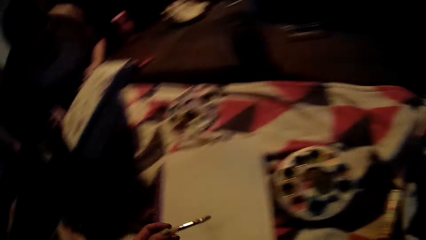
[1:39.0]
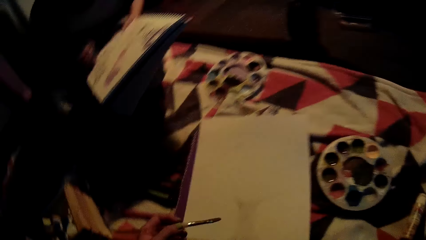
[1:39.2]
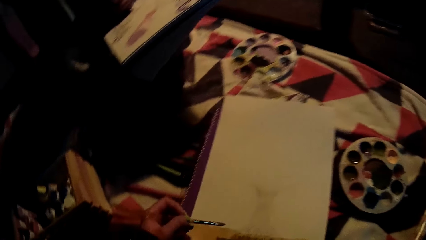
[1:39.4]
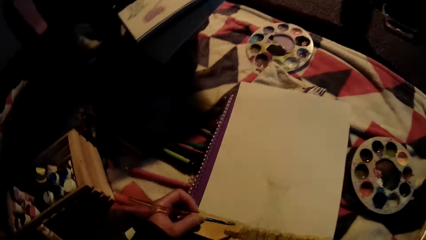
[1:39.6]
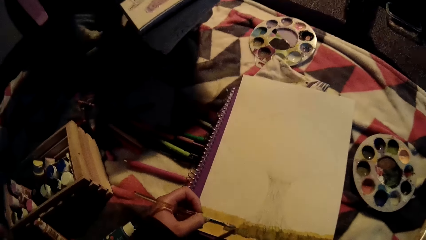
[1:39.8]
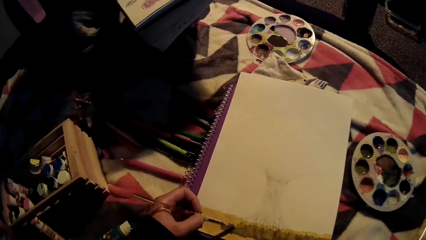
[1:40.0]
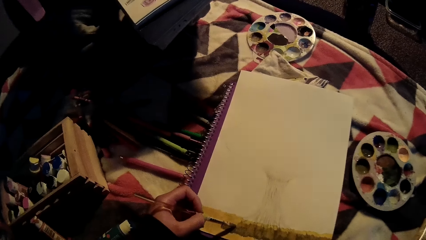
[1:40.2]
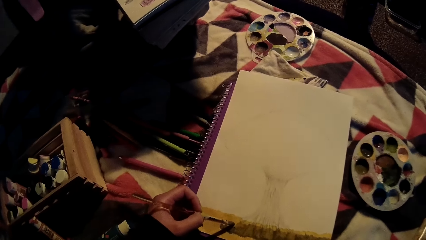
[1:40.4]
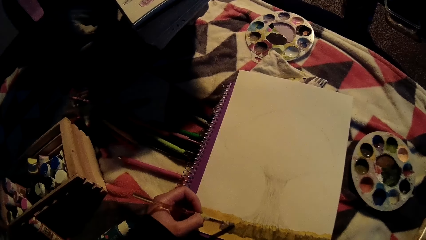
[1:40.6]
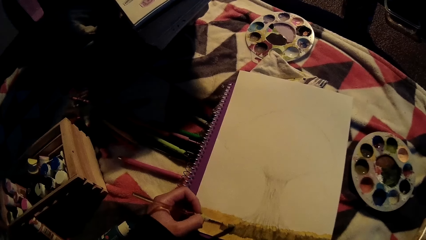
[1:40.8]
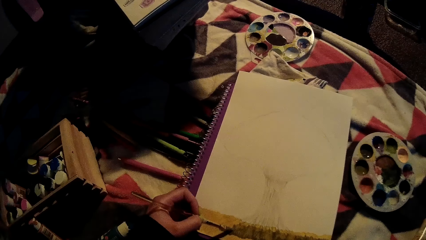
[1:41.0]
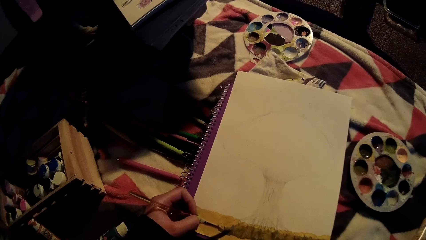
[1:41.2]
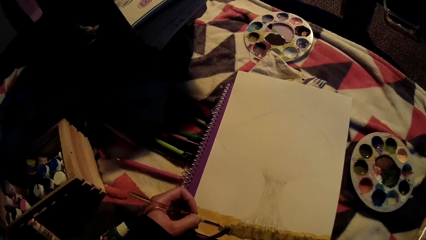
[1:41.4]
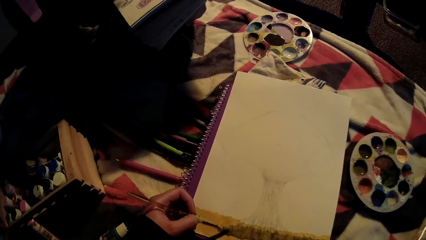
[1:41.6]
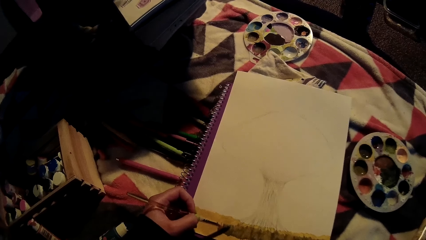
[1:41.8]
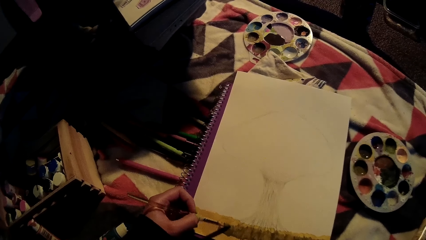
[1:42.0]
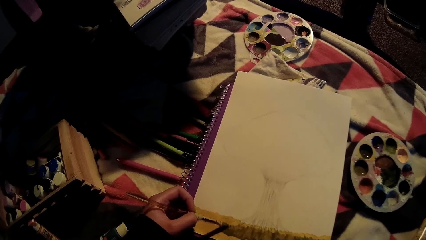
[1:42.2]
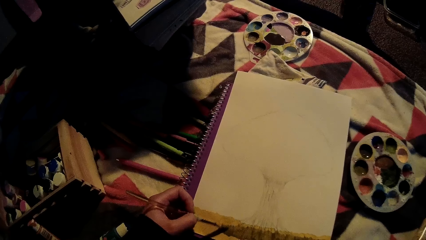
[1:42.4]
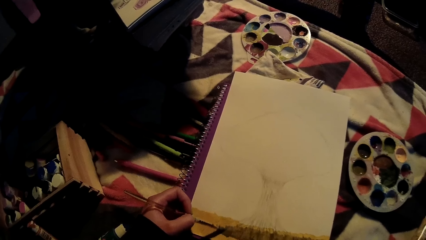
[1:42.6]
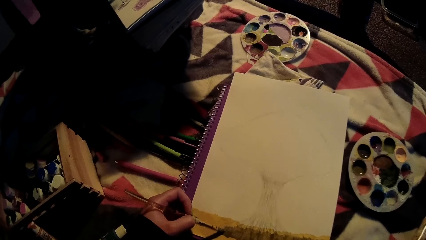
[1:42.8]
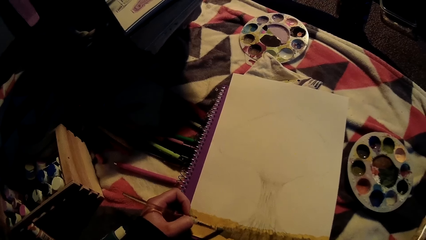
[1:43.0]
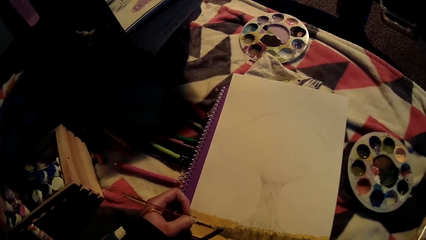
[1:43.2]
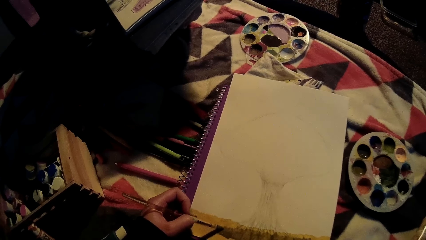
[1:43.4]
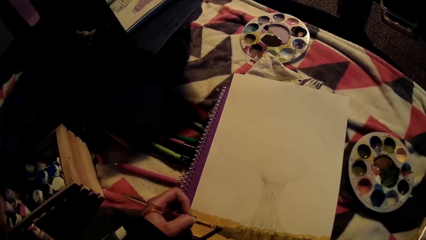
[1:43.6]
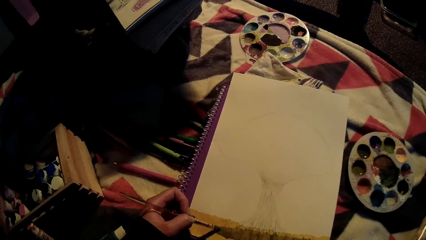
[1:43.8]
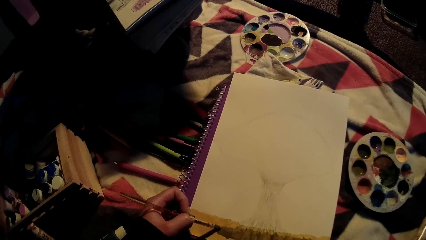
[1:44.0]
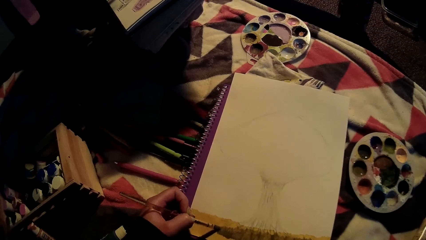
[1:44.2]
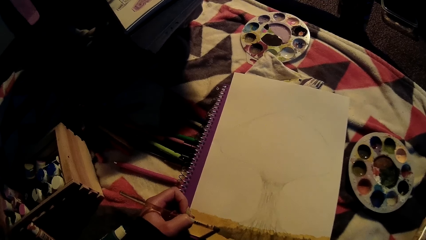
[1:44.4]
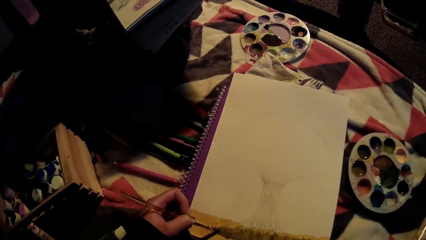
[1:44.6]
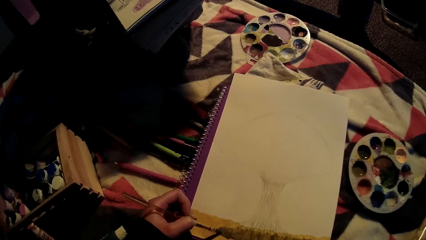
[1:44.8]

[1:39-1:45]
The camera wearer paints on a drawing paper on the floor with a paint brush in his left hand.

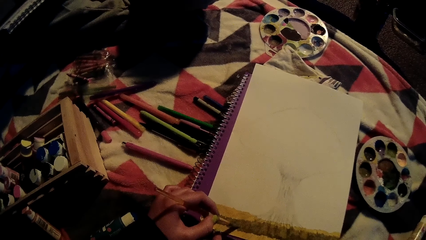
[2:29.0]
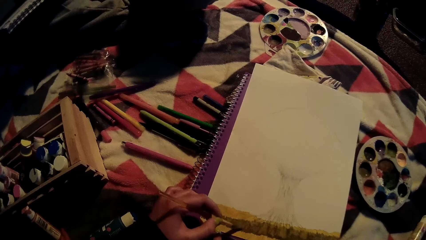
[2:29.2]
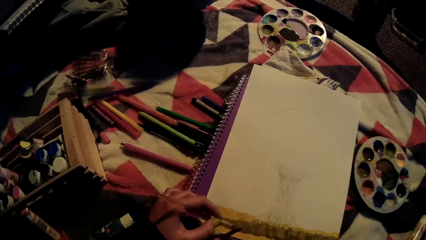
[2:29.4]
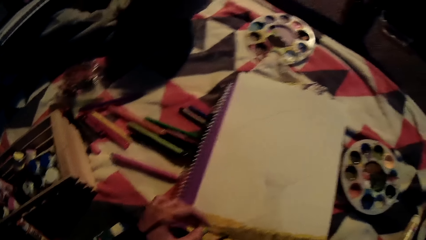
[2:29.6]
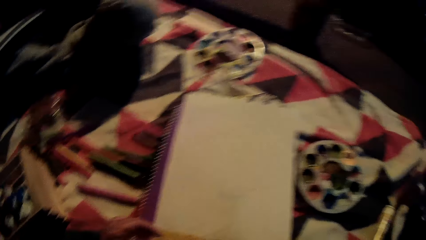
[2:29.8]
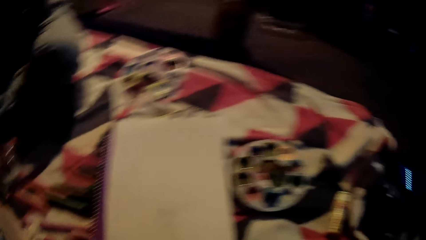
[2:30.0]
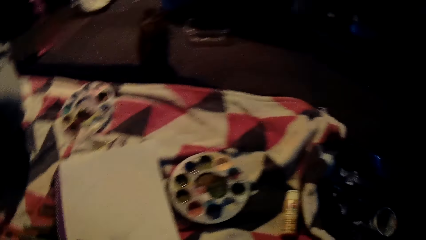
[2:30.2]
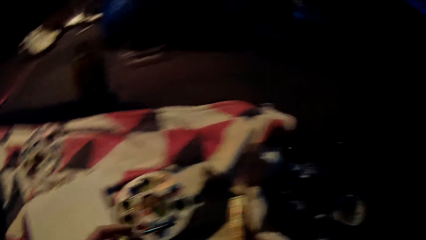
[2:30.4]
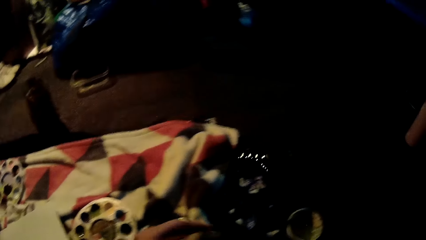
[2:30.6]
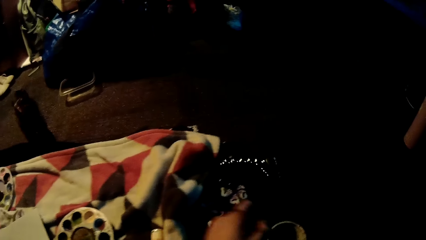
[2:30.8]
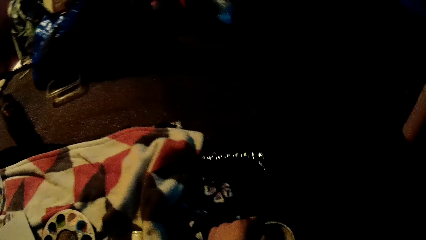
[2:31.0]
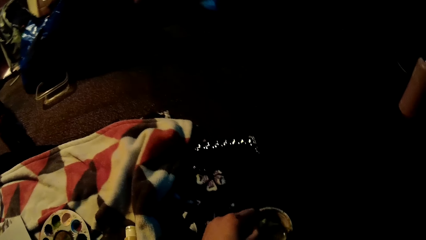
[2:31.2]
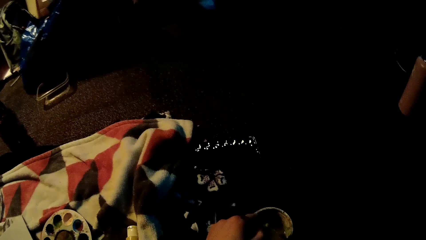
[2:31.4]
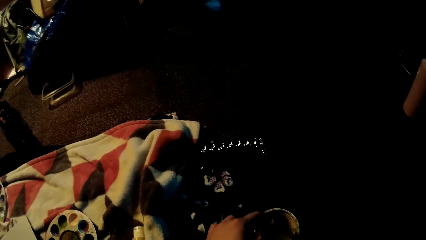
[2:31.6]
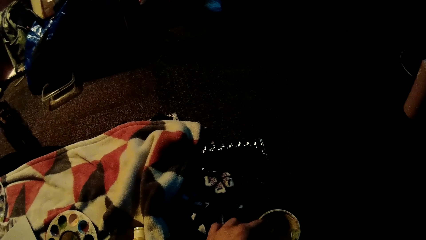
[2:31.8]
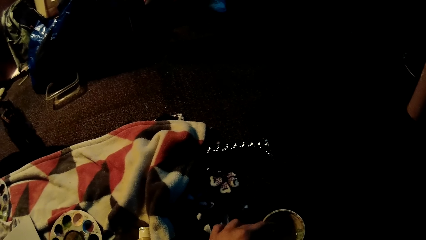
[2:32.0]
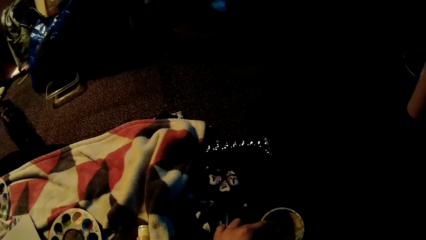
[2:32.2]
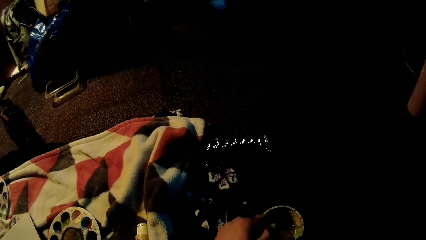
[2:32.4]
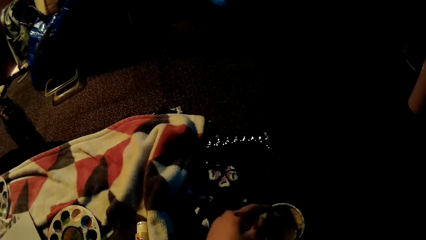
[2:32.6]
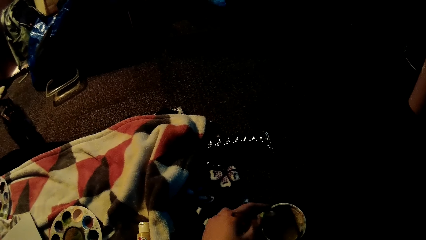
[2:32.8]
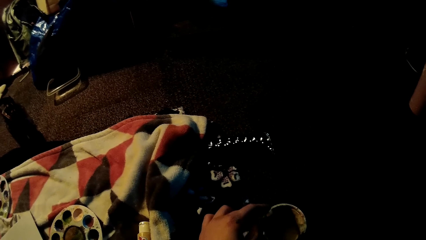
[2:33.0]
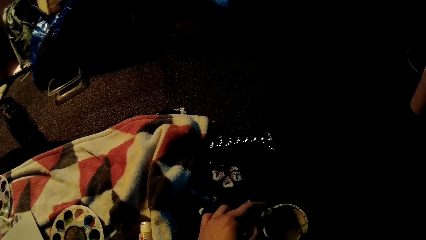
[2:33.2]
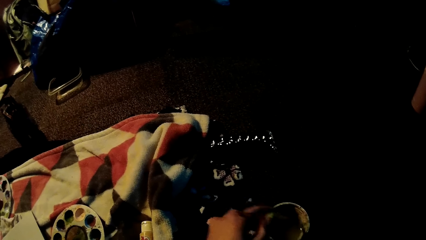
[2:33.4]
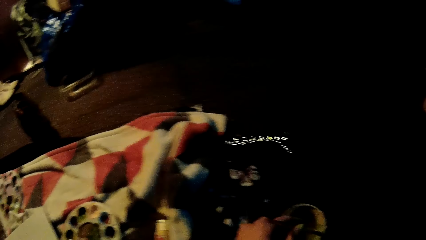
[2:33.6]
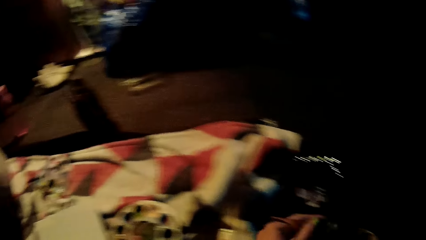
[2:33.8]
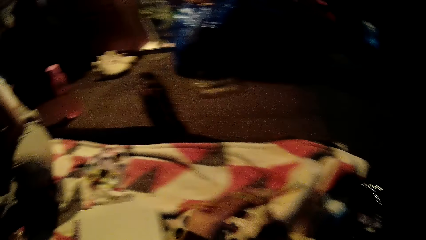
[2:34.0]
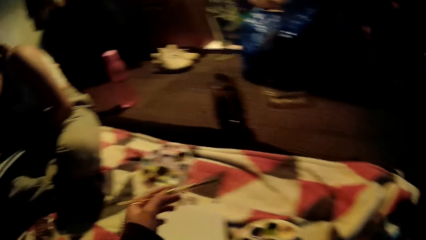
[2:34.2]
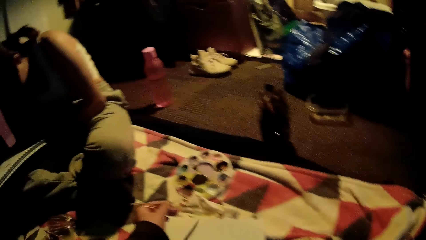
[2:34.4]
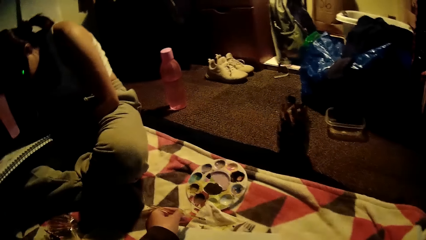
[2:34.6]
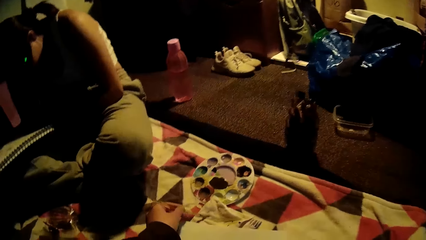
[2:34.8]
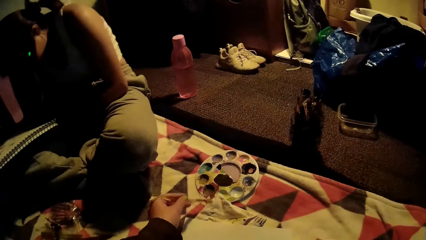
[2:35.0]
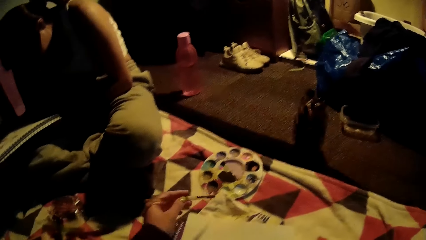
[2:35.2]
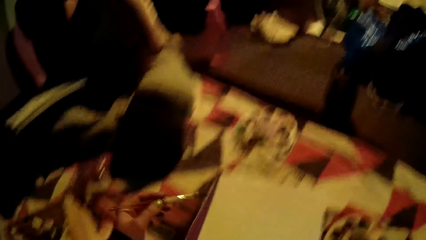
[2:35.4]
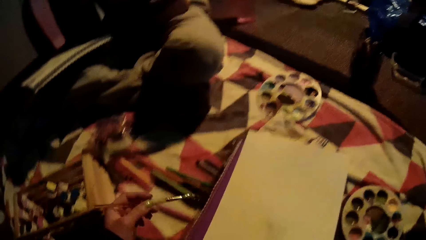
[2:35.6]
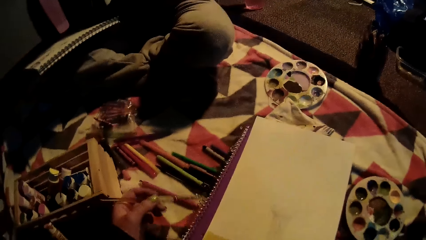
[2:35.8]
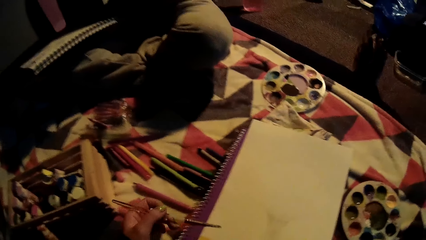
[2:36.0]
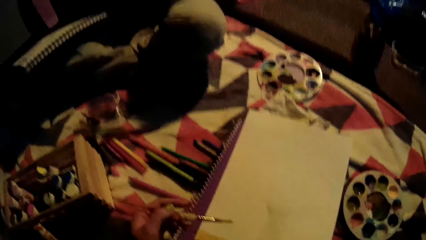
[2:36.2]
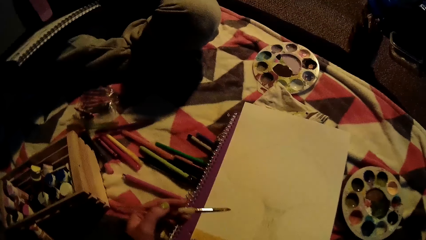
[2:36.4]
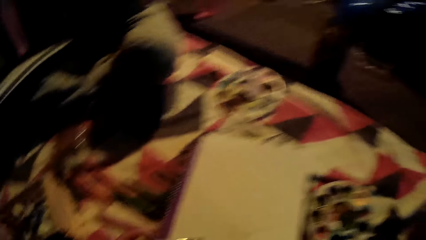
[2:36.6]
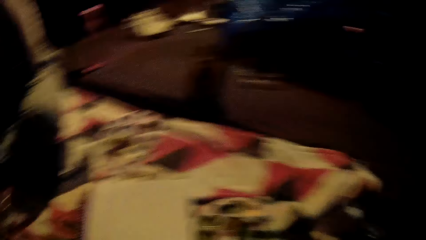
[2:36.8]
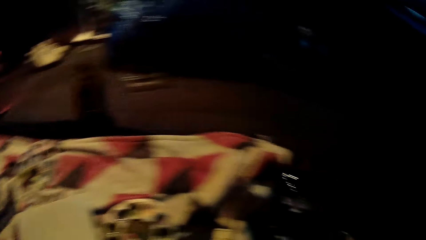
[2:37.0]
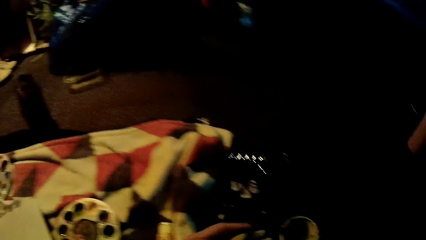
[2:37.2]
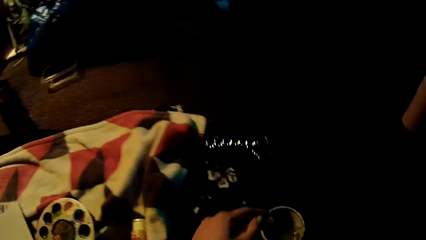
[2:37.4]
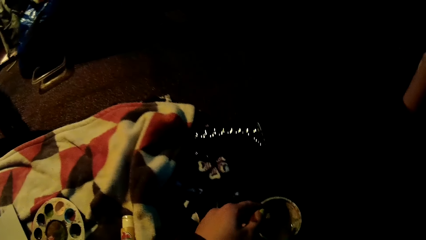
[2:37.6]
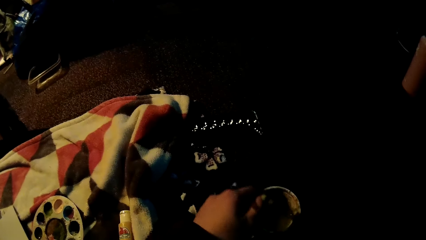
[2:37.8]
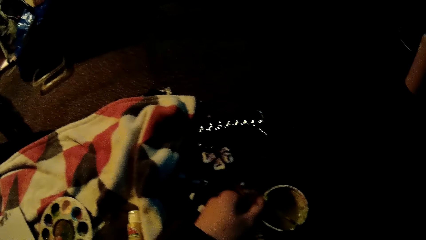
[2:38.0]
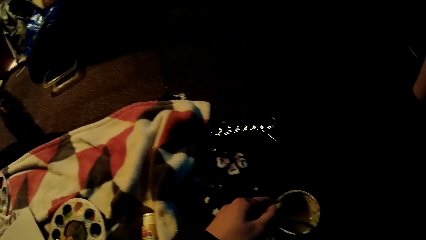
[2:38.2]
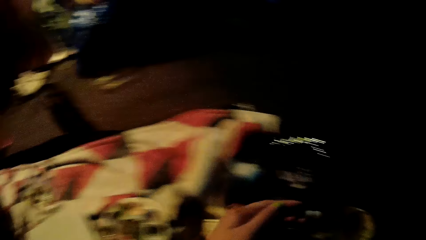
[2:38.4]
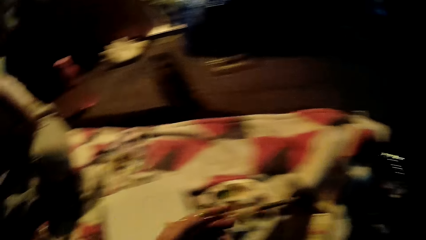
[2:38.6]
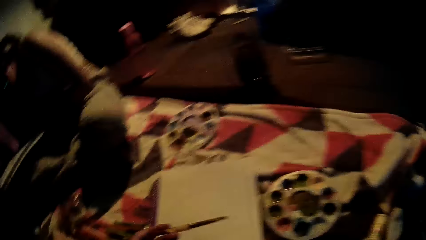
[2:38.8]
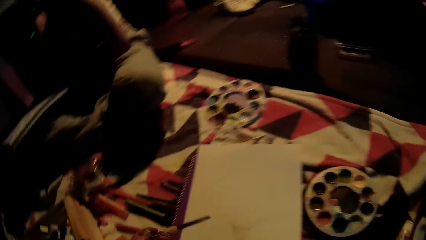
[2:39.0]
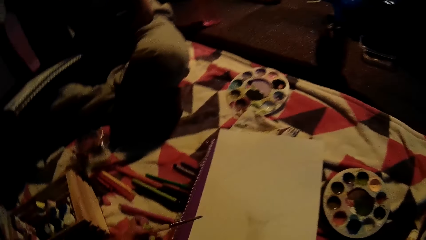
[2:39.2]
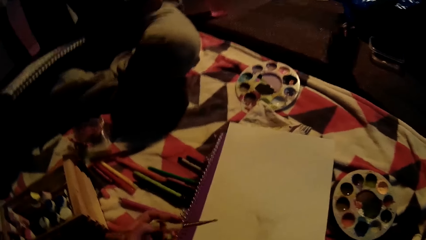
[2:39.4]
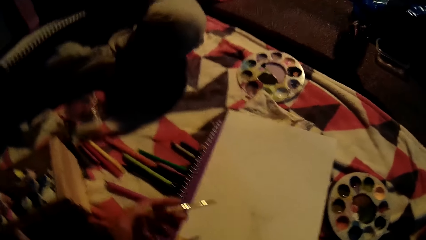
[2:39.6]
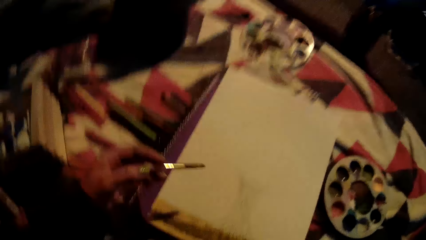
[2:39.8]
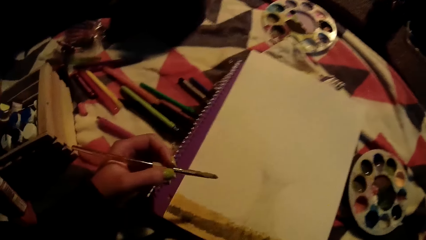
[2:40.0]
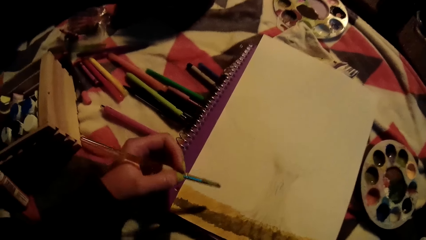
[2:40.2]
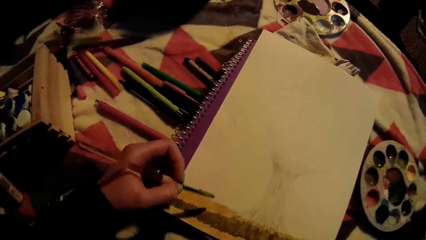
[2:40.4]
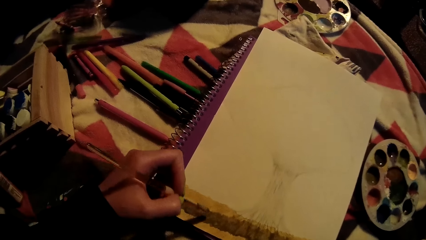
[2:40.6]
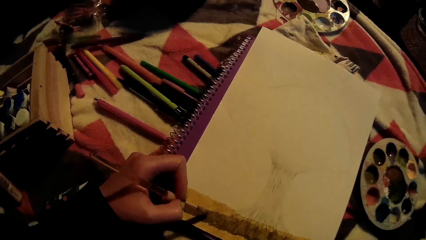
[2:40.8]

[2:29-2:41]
The camera wearer rinses the paint brush in a water pot on the floor with his left hand. He dips the brush. He paints. He dries the paint brush on a cloth on the floor with his left hand. He rinses the paint brush in the water pot on the floor with his left hand. He dips the brush. He paints.
